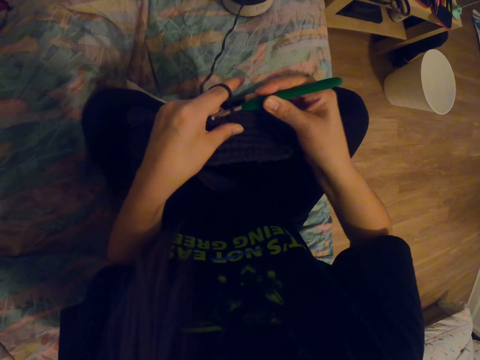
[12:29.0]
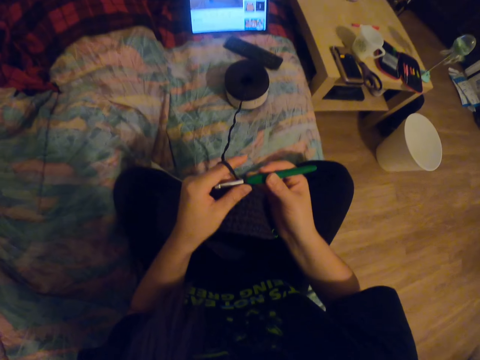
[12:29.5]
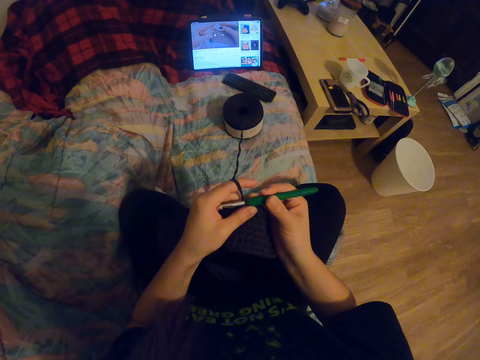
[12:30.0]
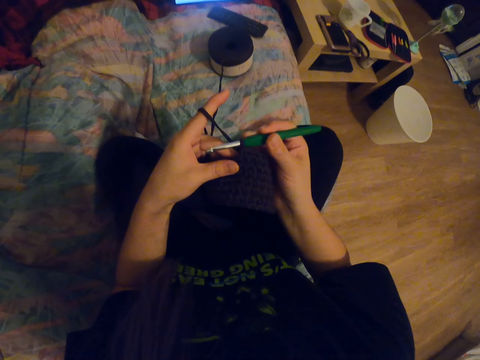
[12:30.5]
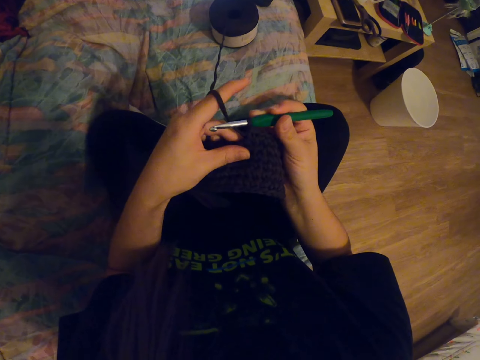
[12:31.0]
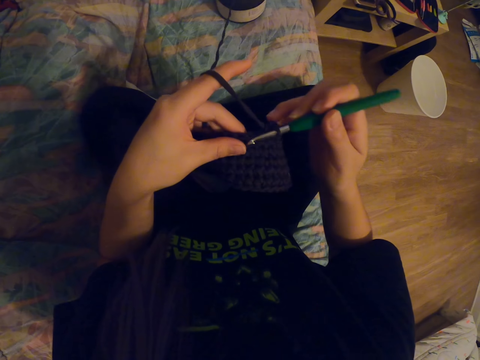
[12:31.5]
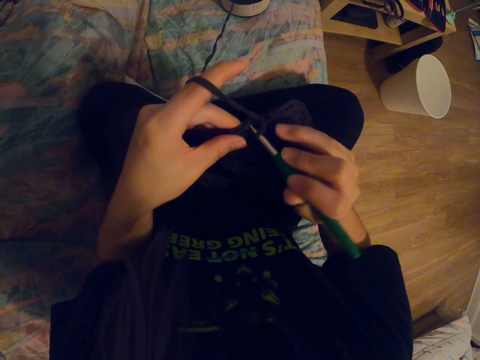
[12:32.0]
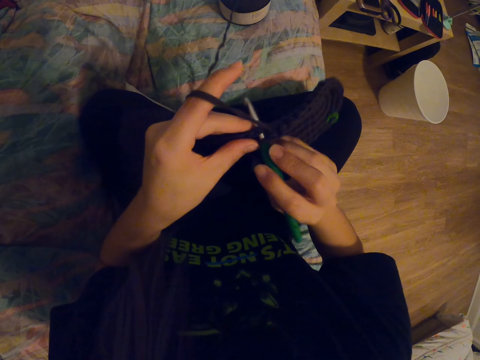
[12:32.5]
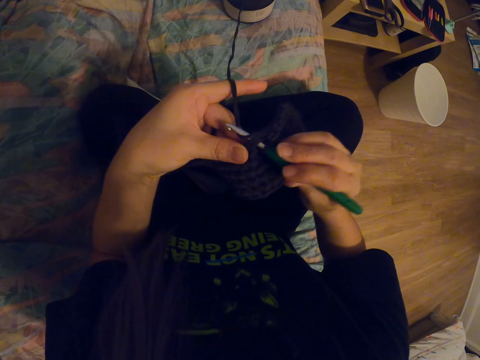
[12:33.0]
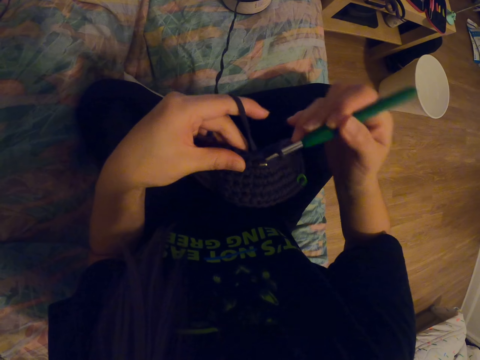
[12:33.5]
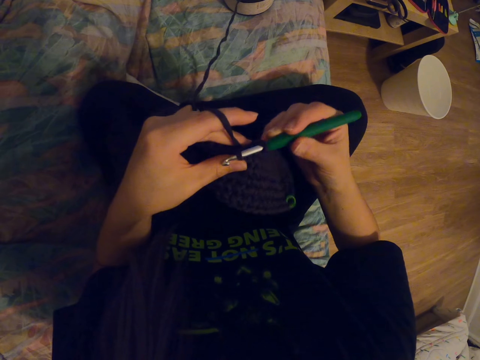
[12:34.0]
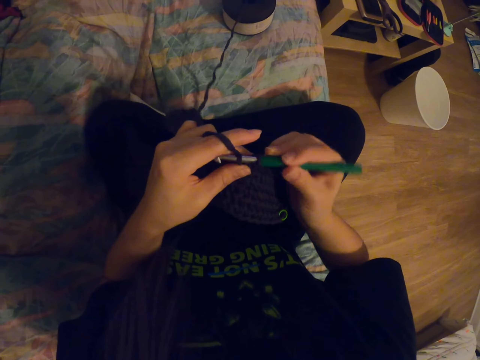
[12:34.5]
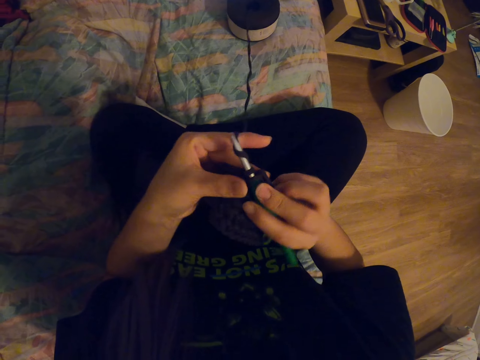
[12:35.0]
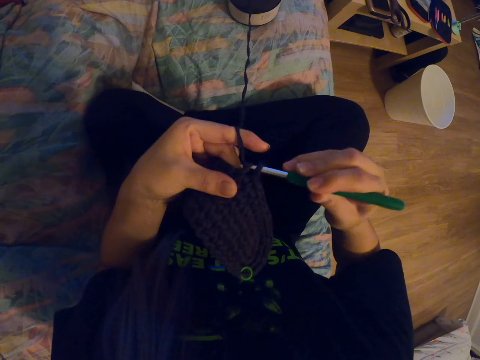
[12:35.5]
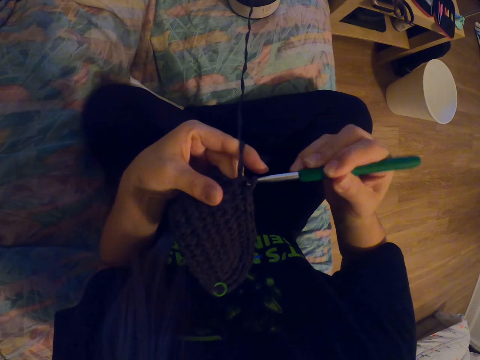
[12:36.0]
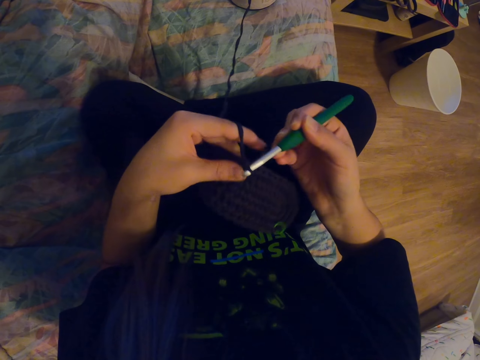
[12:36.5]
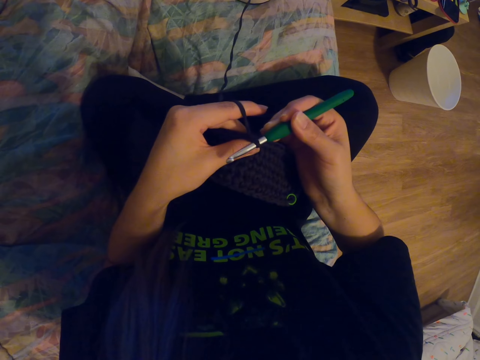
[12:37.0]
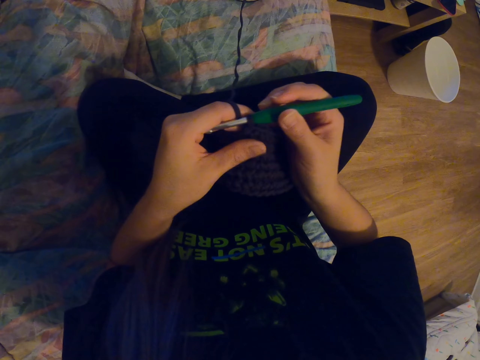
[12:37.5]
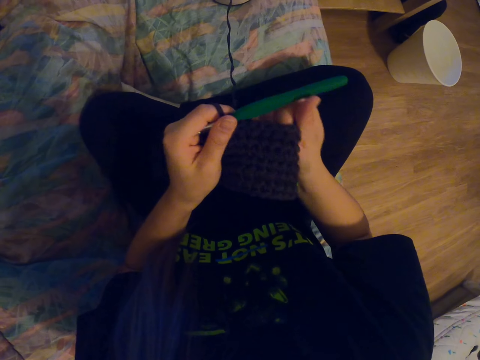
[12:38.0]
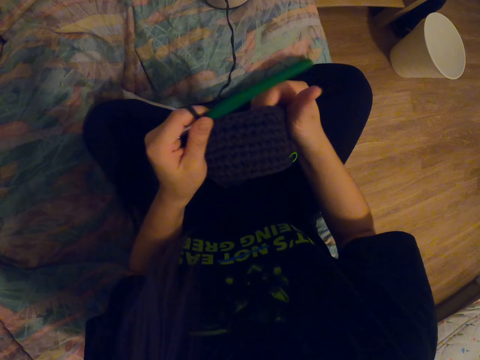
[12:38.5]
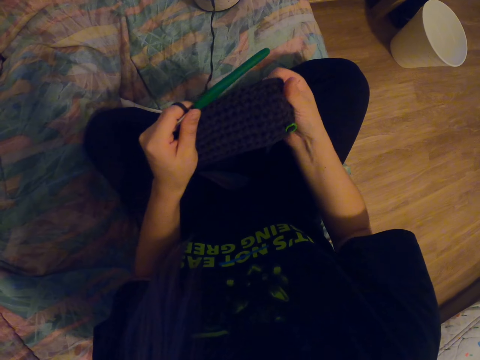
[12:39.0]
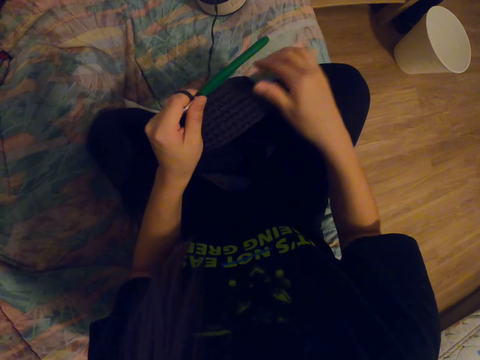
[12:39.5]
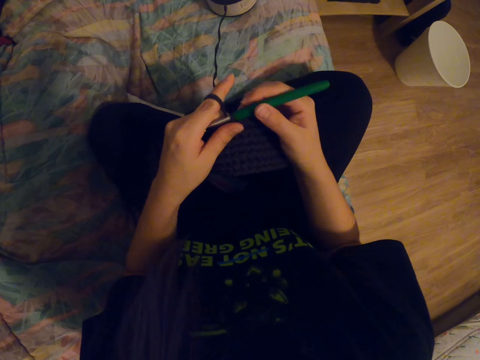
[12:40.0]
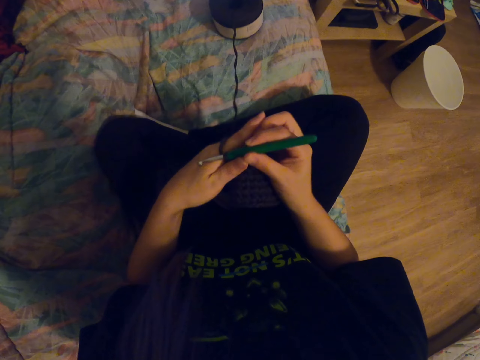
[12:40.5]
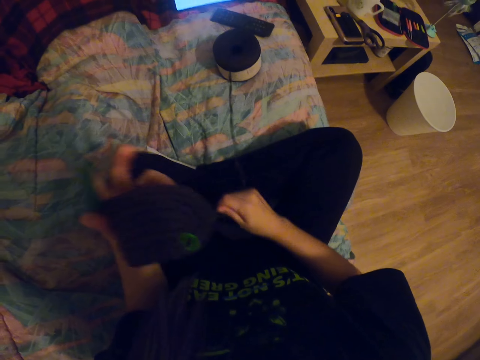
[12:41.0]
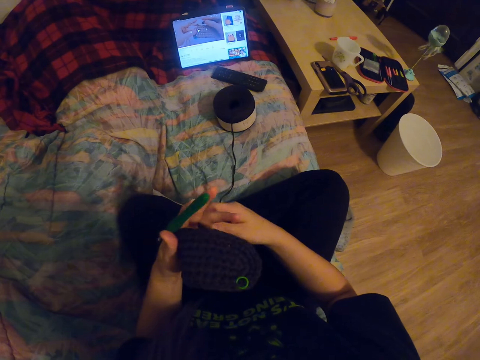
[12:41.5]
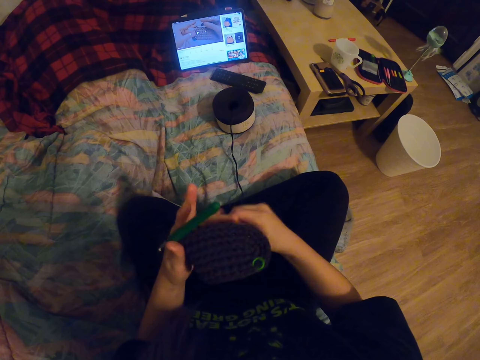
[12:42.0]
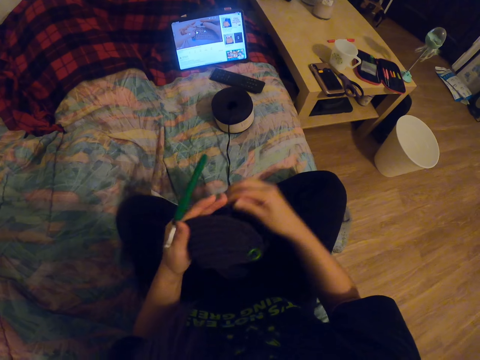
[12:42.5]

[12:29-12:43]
The camera wearer looks around a room. She knits a fabric with a knitting needle. She coils a knitting thread on the knitting needle. She knits the fabric with the knitting needle. She adjusts the knitted fabric with her right hand. She holds the crochet needle with her right hand. She holds the crochet needle with her left hand. She pulls the thread with her right hand. She straightens the knitting thread with her hands. She rolls the thread on her right hand.

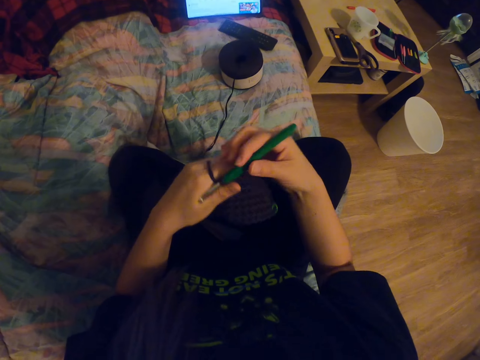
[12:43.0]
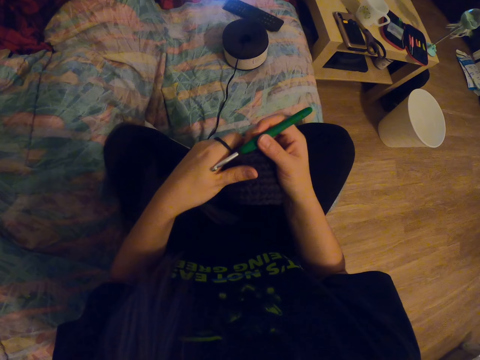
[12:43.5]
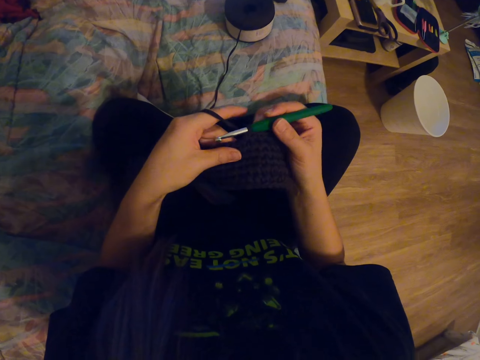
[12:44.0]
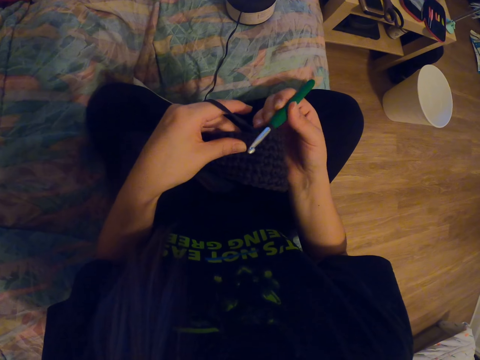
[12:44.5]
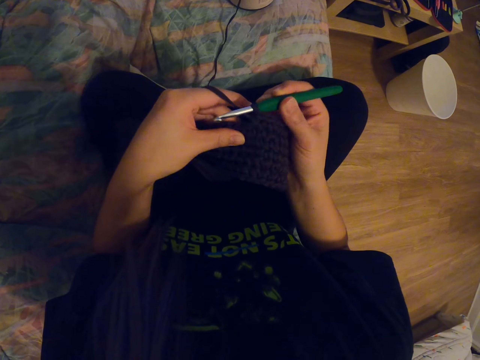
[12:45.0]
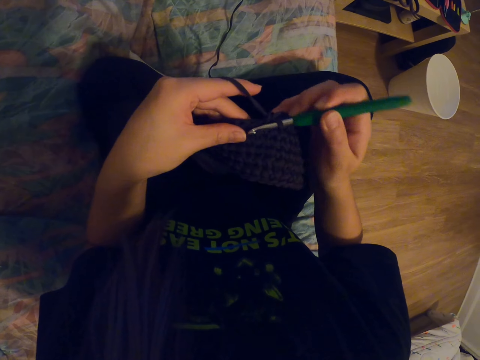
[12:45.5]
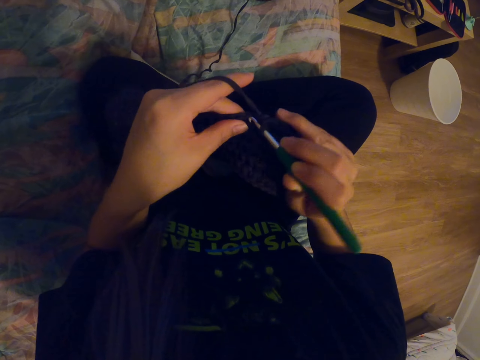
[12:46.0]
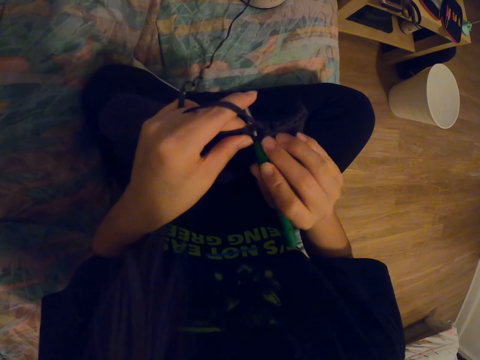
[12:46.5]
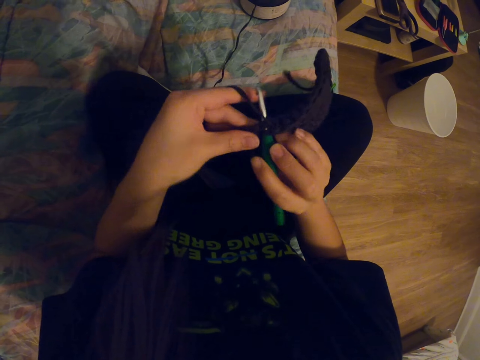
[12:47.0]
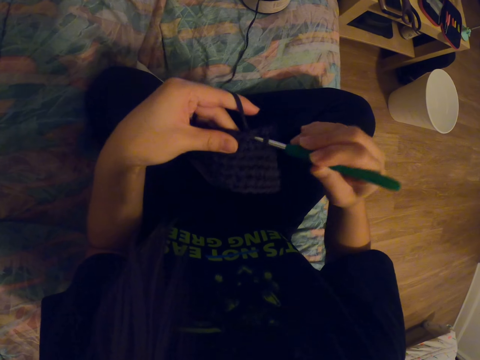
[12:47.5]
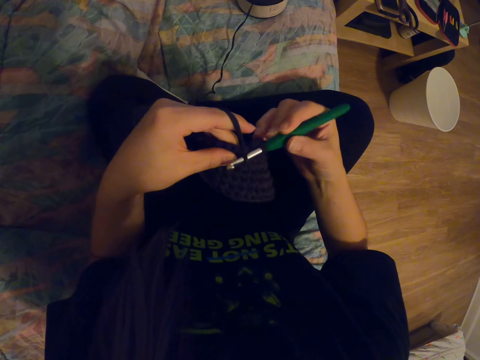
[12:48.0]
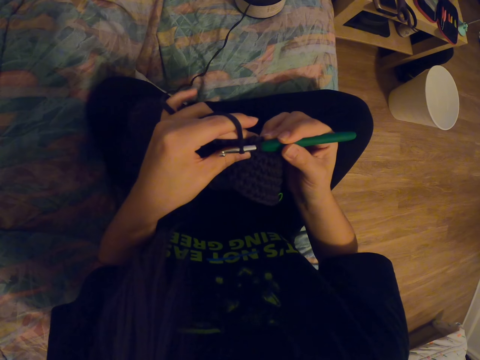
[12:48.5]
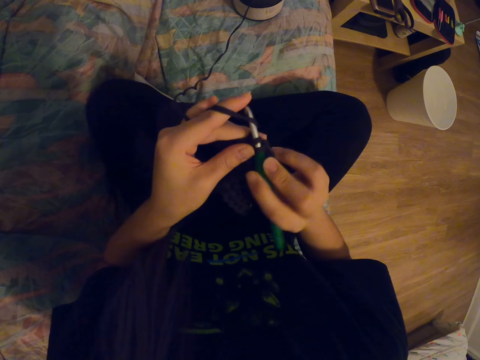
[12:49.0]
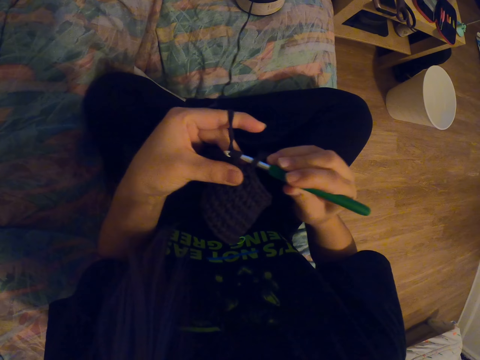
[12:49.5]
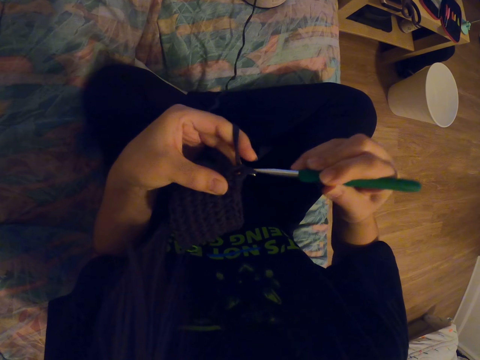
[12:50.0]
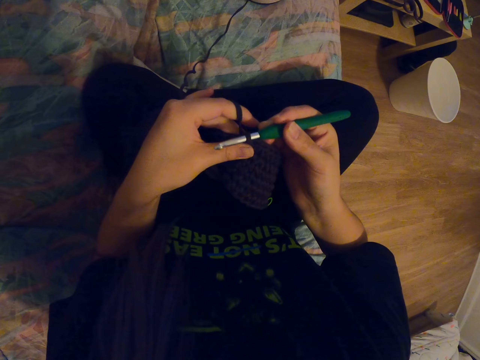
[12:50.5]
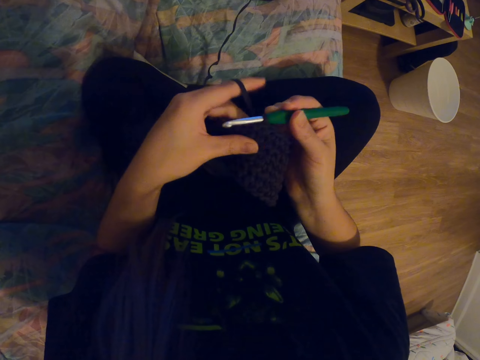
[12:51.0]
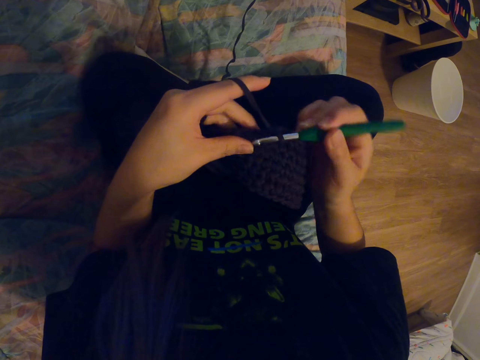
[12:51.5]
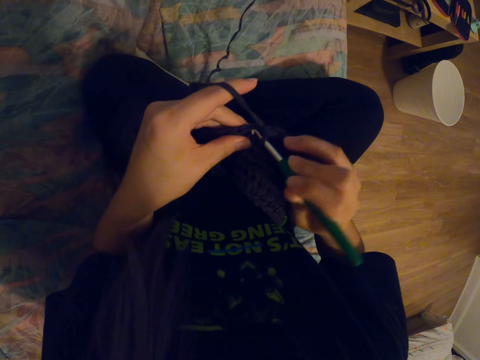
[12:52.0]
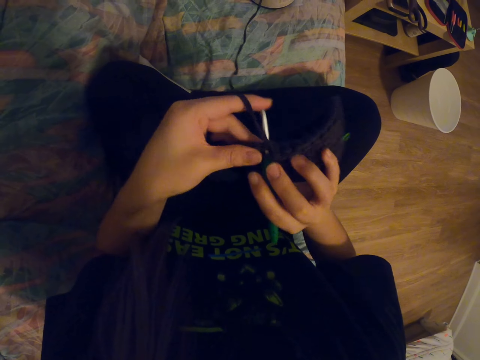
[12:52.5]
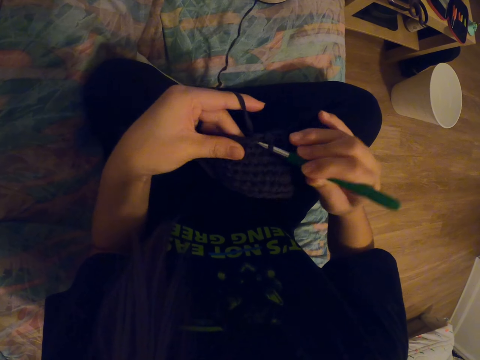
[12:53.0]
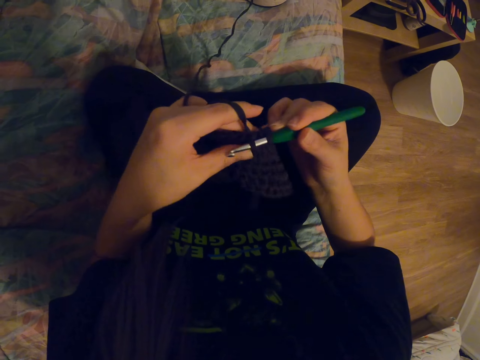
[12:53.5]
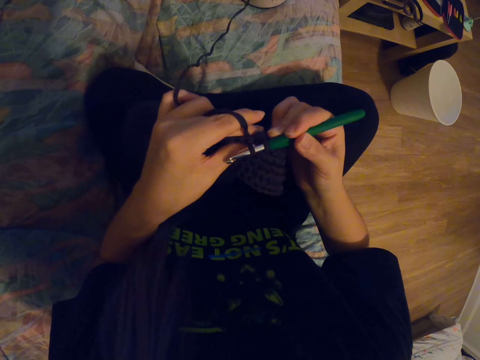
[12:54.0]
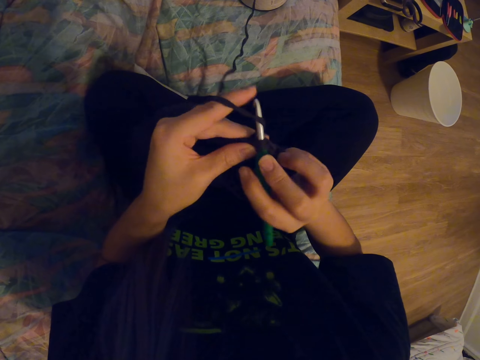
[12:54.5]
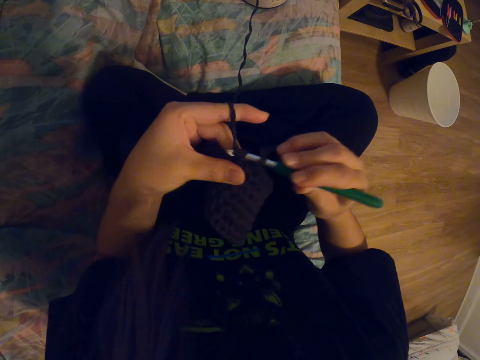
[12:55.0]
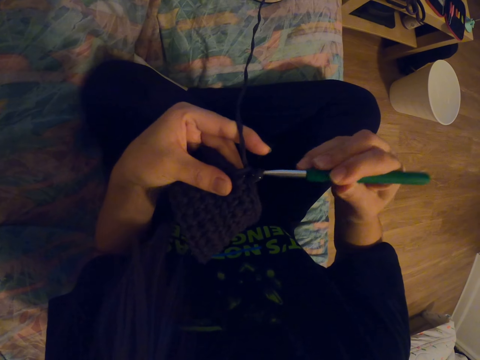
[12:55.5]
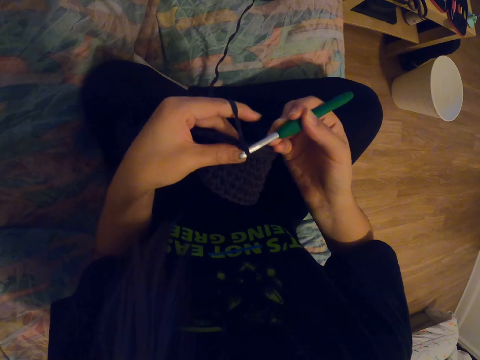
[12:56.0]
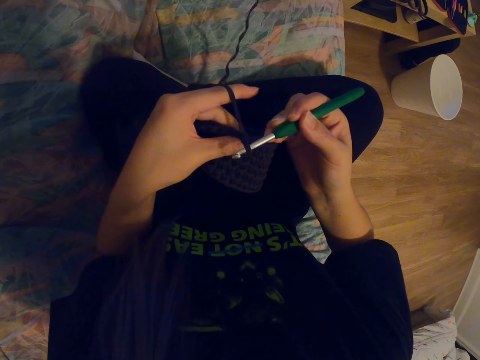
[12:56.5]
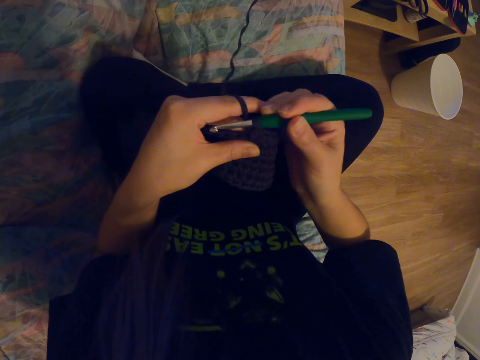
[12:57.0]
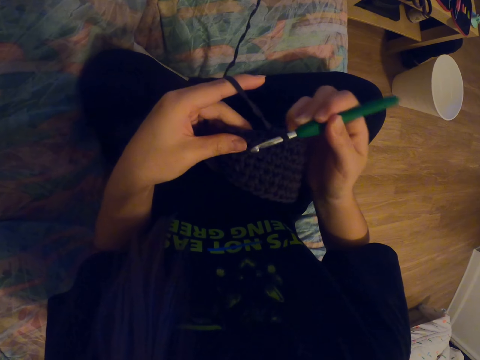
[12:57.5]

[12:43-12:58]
The camera wearer holds the crochet needle with her right hand. She knits the fabric with the crochet needle or knitting needle. She coils a knitting thread on the knitting needle. She knits the fabric with the knitting needle. She coils the knitting thread on the knitting needle. She knits the fabric with the knitting needle. She coils the knitting thread on the knitting needle. She knits the fabric with the knitting needle. She coils the knitting thread on the knitting needle. She knits the fabric with the knitting needle.
